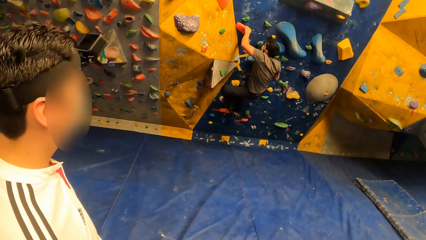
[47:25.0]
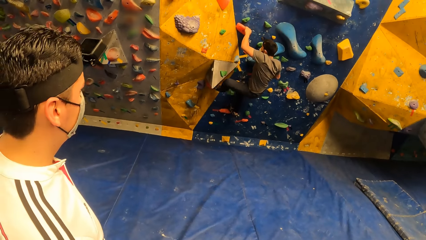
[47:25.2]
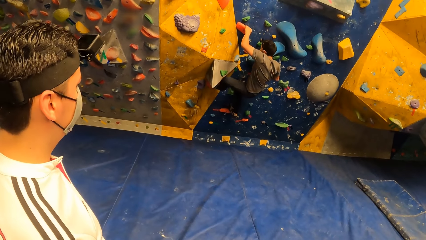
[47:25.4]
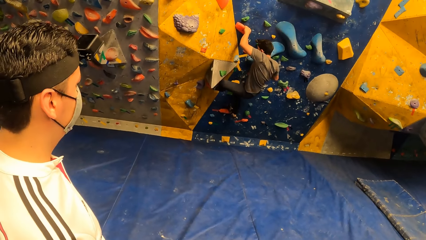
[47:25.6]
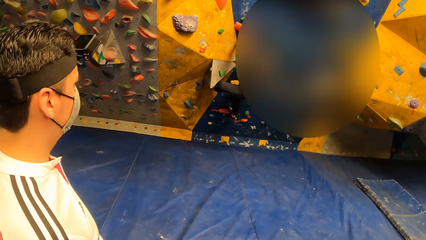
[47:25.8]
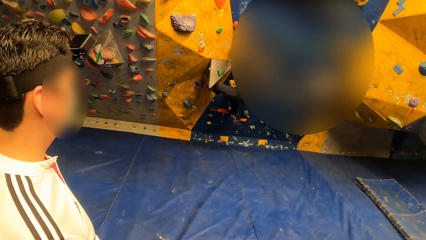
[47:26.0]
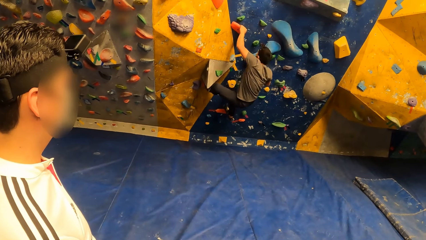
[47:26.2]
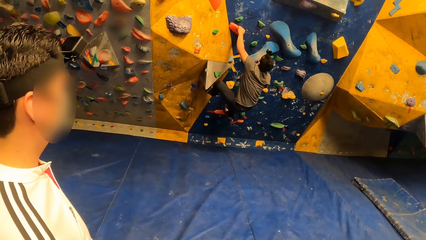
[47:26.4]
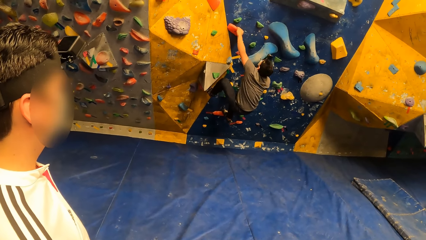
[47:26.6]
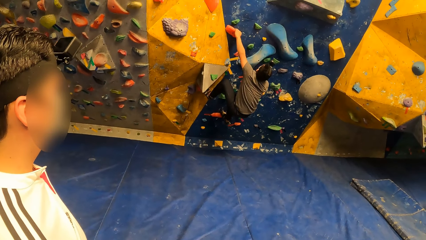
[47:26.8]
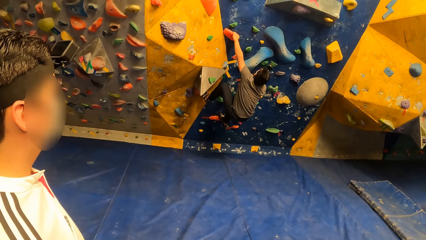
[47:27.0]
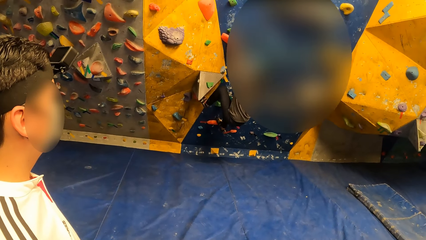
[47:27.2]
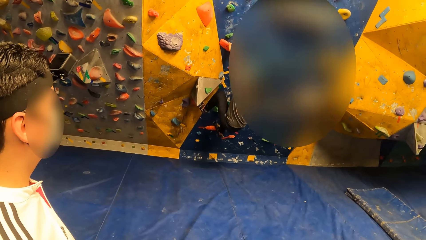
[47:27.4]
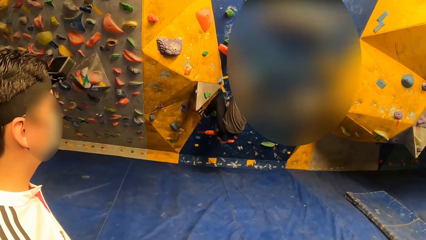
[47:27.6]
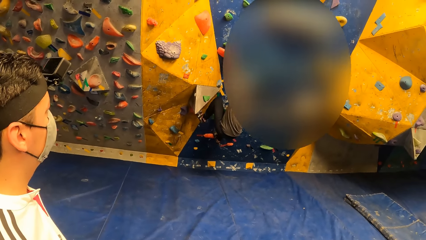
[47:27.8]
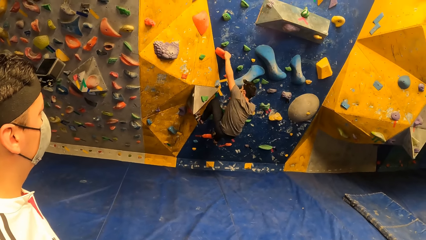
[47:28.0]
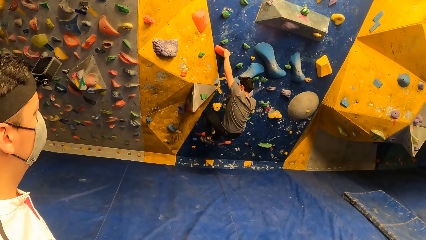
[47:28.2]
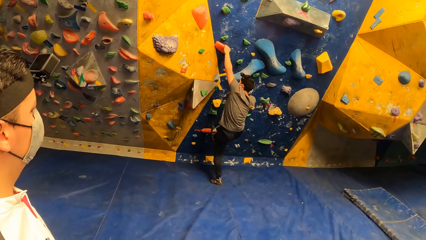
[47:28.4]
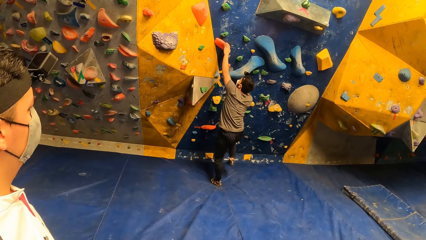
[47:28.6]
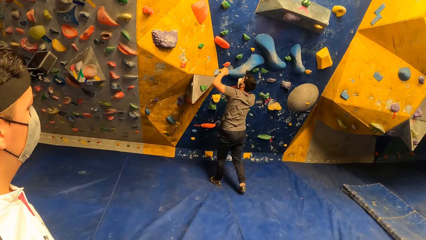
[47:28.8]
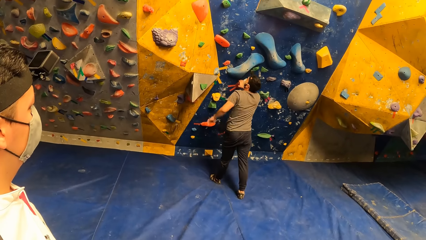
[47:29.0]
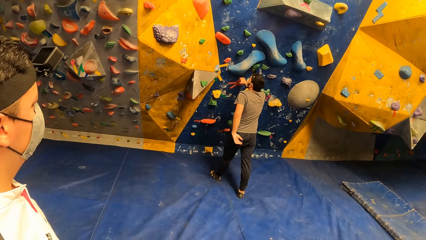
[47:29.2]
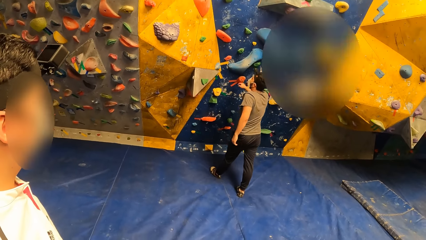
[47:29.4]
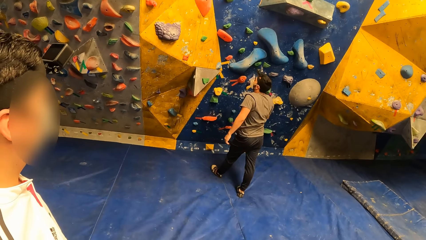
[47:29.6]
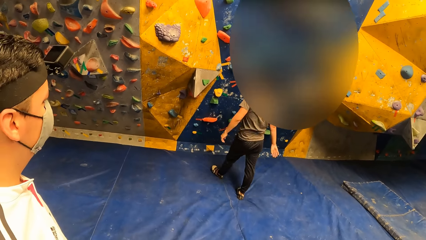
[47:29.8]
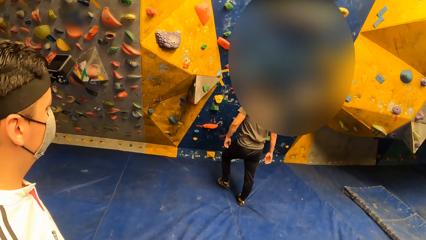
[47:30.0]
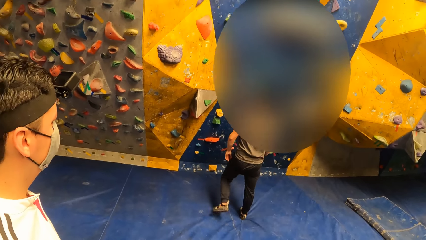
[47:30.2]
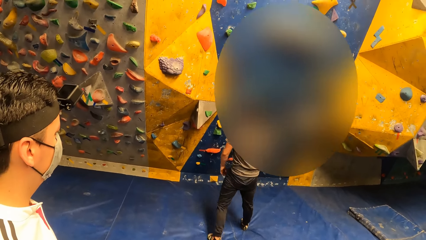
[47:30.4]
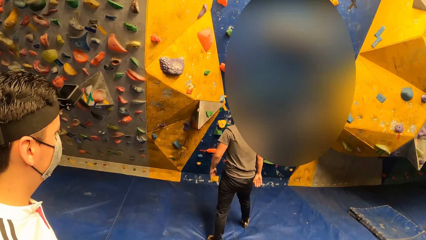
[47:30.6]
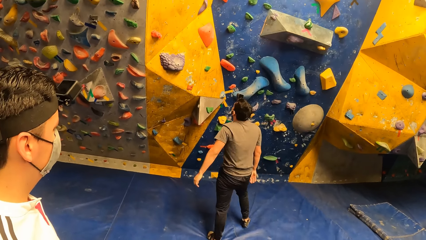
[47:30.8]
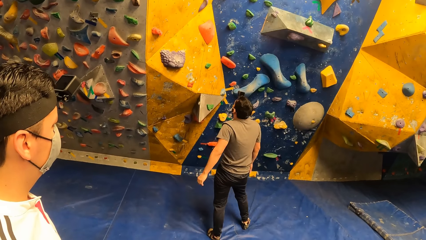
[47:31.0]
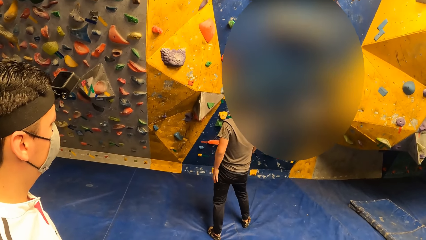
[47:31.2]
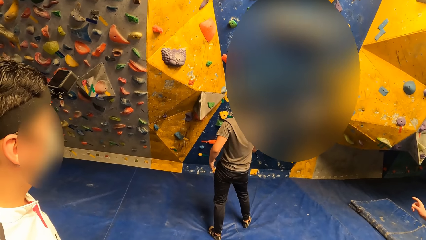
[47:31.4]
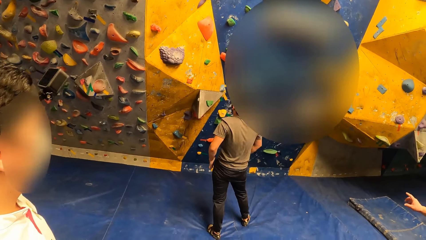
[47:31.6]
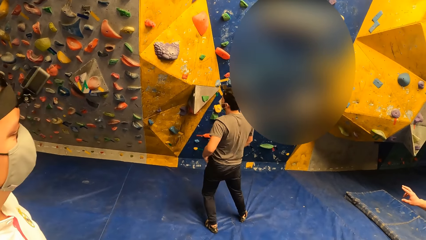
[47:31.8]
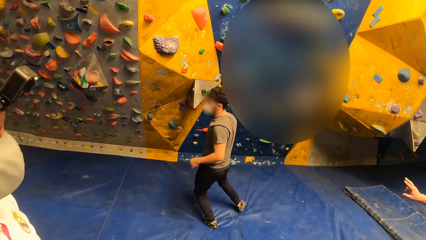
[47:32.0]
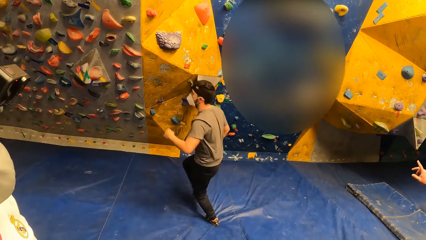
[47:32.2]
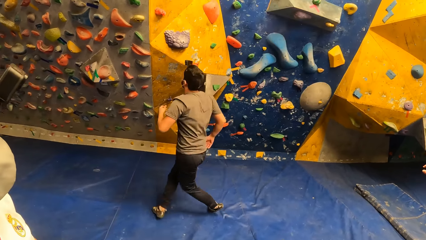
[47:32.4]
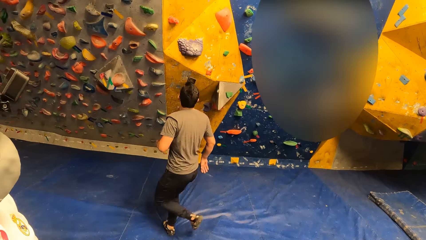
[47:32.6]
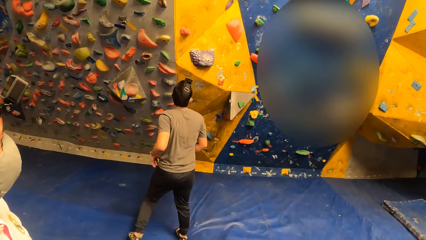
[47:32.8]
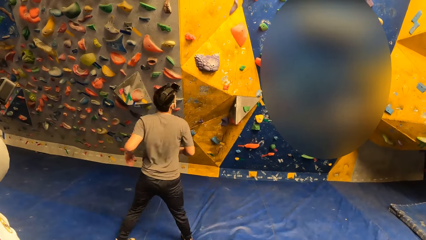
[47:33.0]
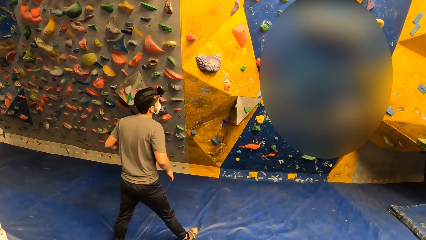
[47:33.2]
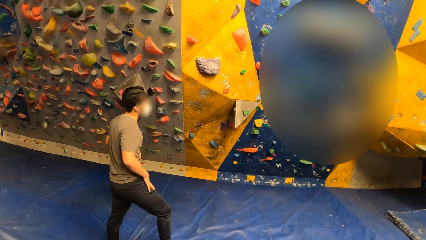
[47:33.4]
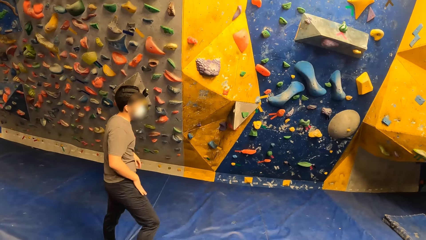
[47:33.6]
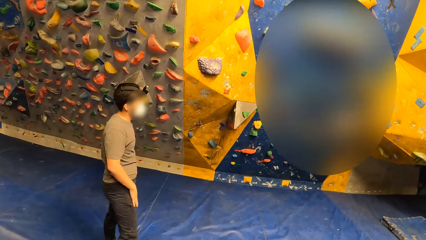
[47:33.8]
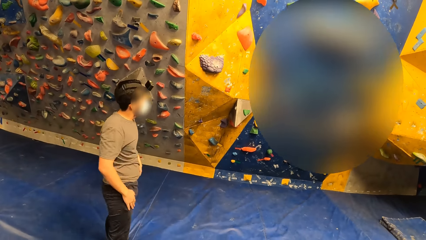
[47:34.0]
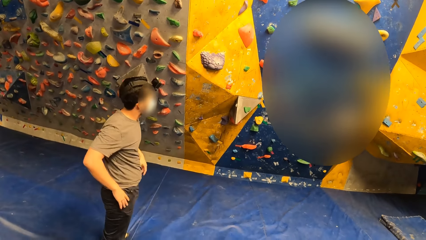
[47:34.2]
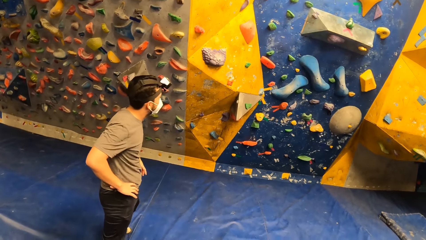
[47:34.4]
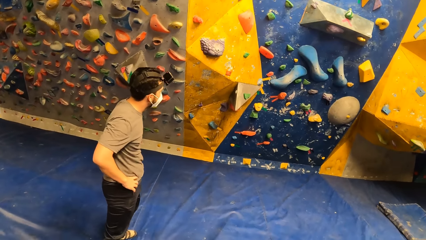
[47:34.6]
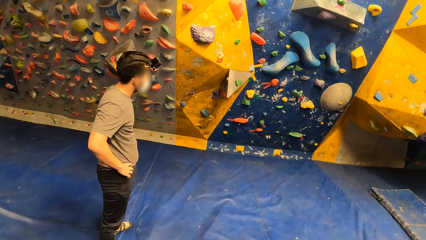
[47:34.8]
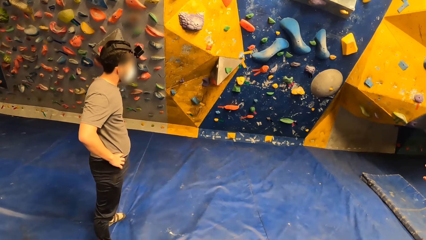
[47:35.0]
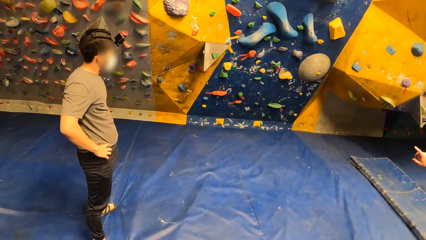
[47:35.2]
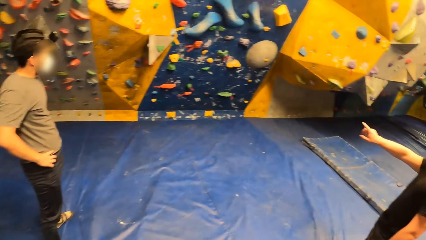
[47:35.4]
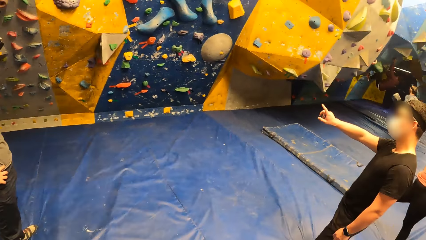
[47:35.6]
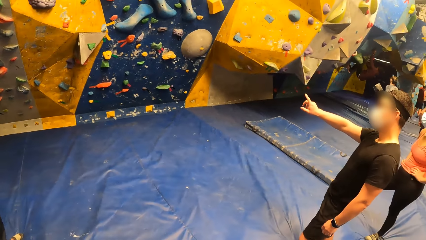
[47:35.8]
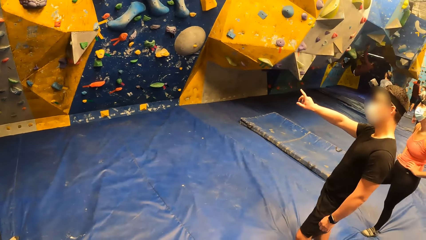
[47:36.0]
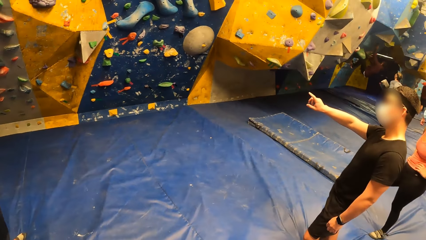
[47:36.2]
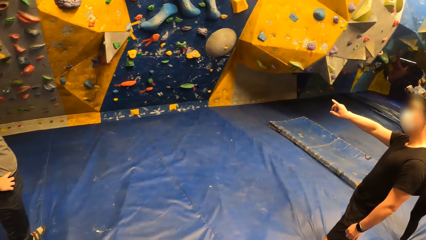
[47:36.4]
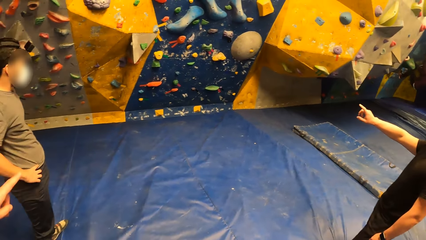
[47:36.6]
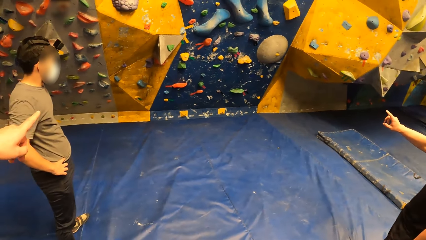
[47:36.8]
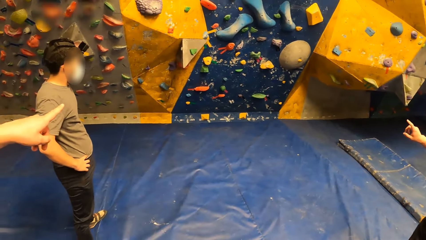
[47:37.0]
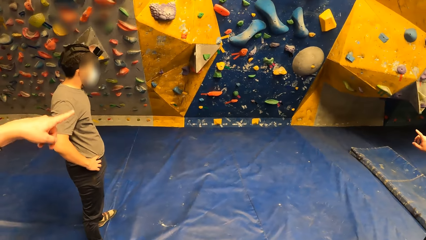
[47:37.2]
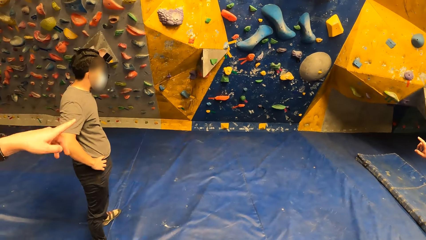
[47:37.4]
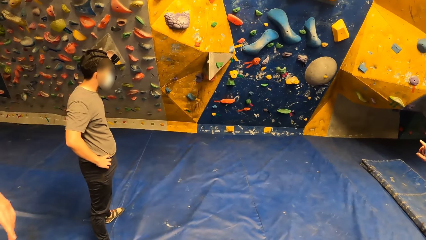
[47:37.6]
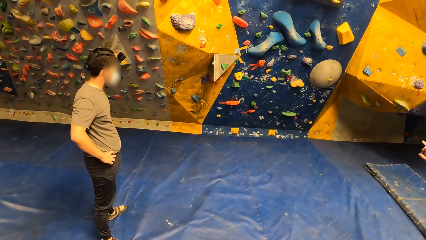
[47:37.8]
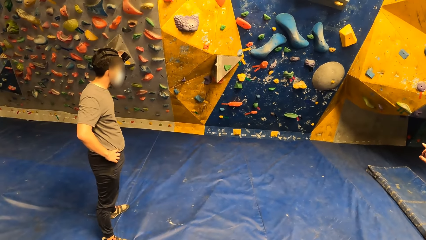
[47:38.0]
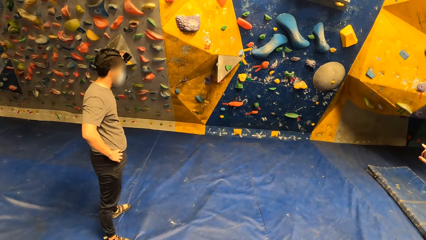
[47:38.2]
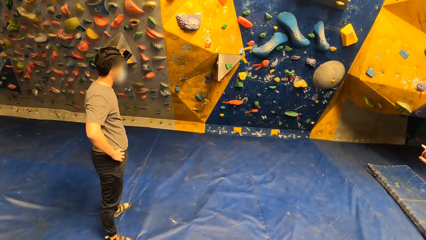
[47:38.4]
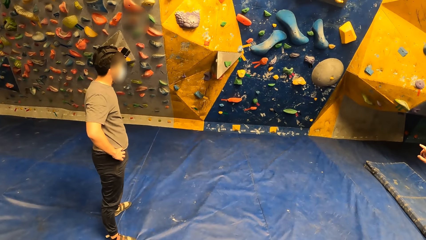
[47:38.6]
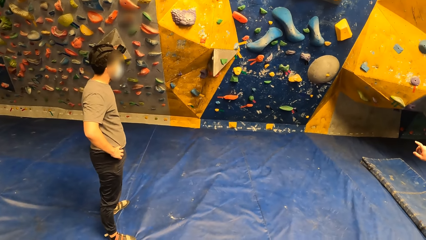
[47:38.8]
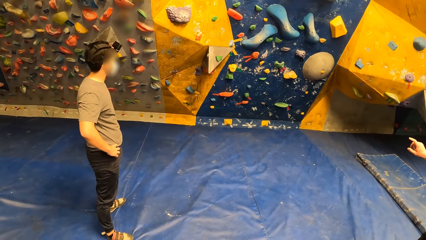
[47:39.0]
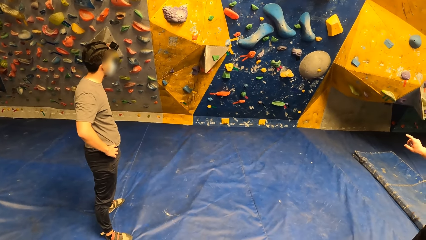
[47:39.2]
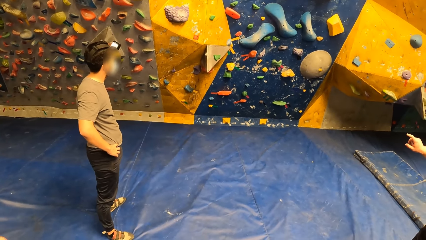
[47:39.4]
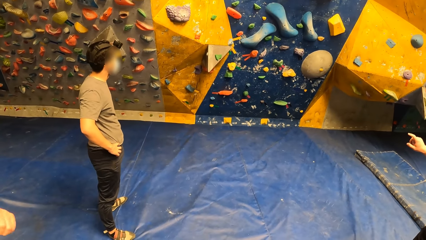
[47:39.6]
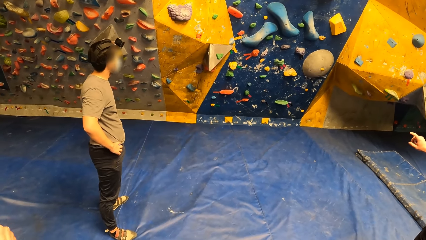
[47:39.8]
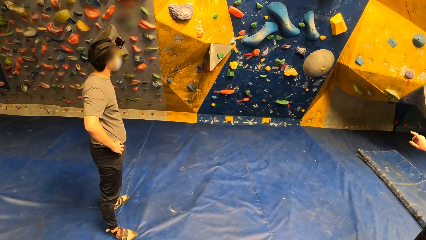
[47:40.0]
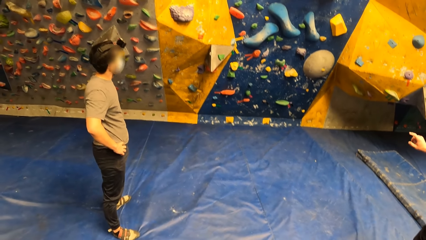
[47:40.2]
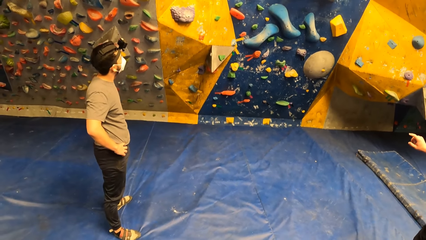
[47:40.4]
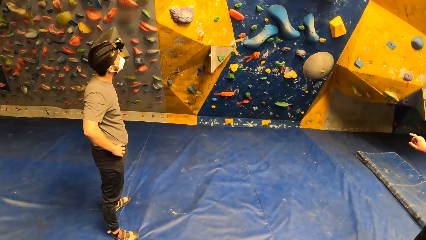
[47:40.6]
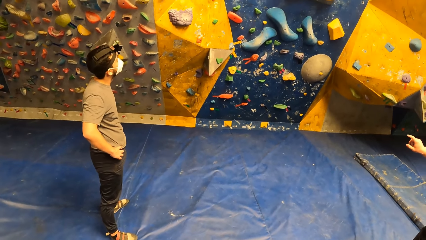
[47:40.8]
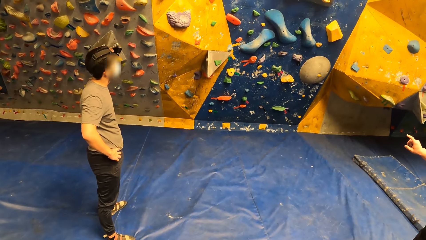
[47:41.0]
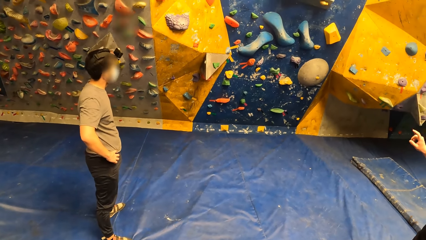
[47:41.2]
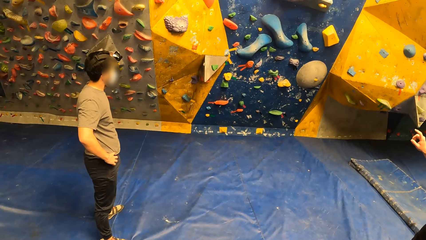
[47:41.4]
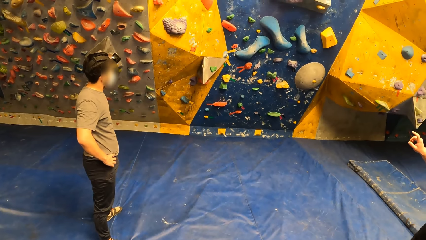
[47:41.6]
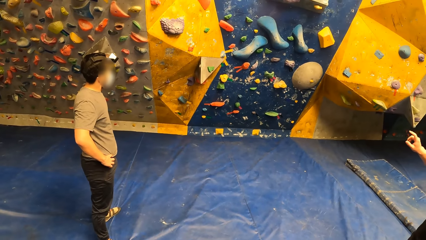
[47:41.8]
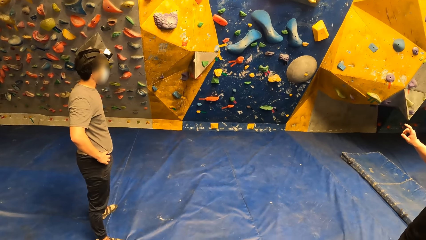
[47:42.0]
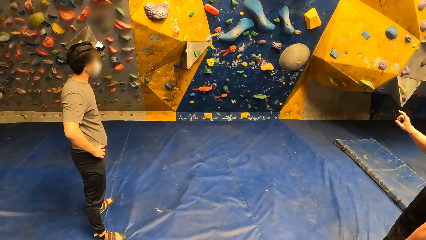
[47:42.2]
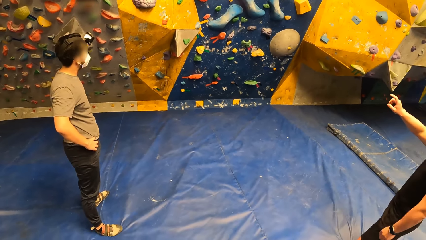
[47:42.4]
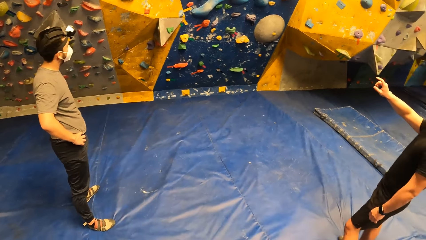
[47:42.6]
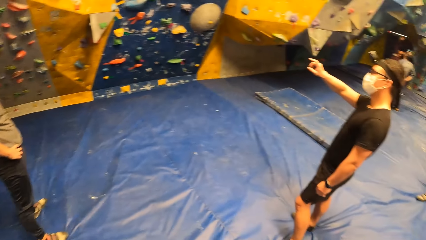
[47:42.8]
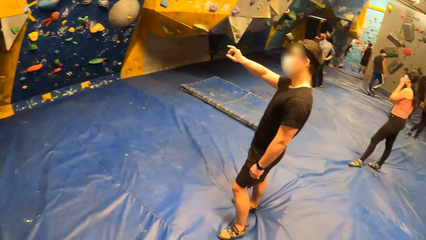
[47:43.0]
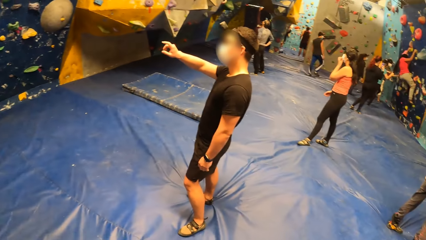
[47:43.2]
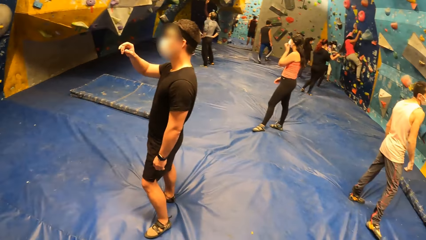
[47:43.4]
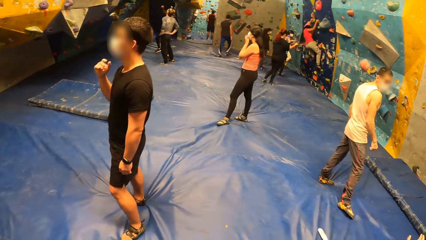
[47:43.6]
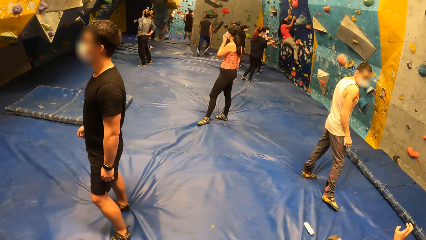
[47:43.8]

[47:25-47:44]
A man climbs down from the bouldering wall. The camera wearer looks on a man. They climb down. Another man gesticulates with his left finger.
